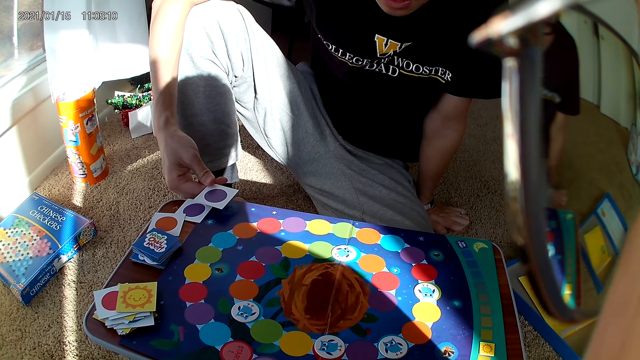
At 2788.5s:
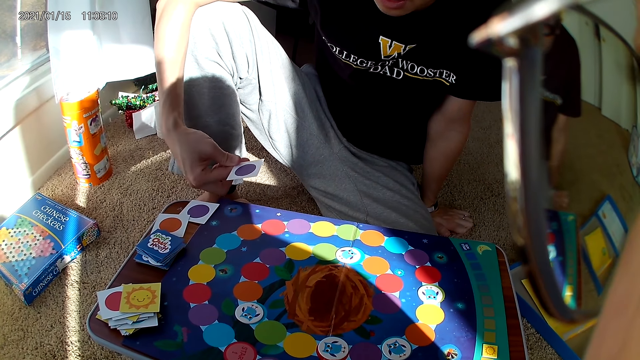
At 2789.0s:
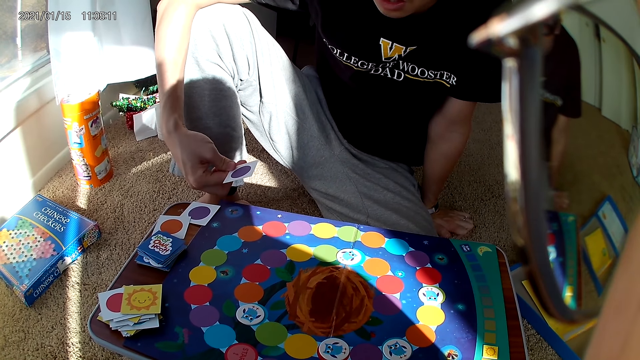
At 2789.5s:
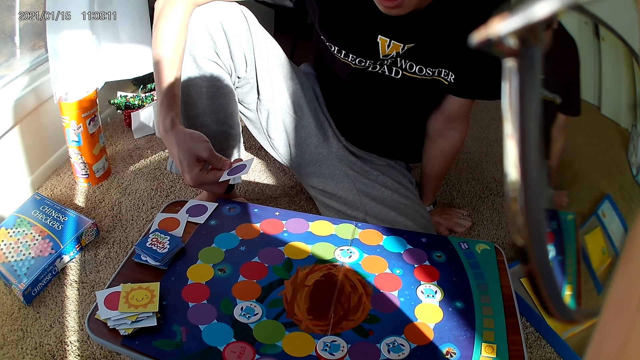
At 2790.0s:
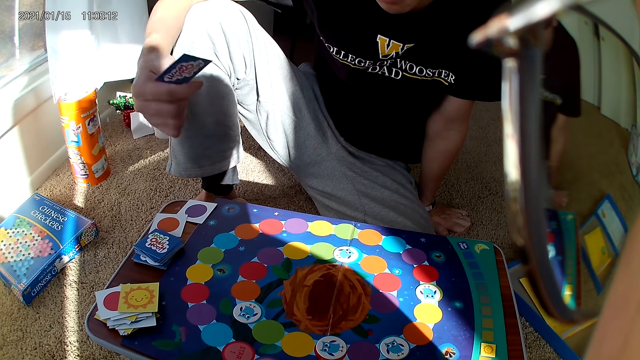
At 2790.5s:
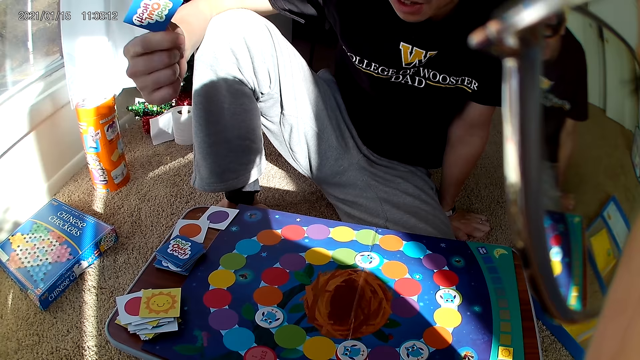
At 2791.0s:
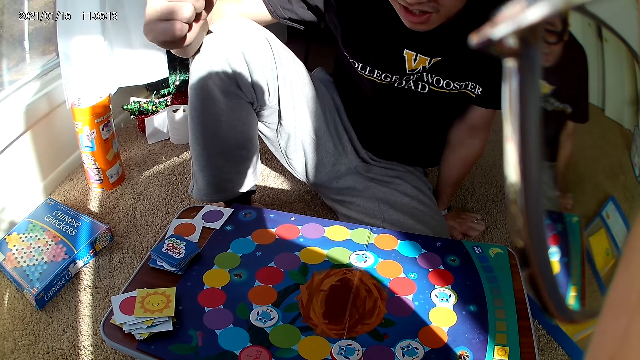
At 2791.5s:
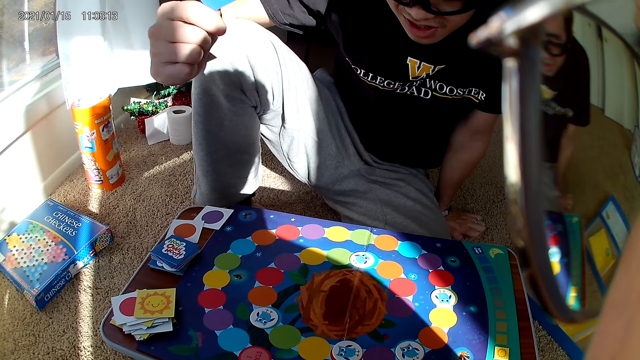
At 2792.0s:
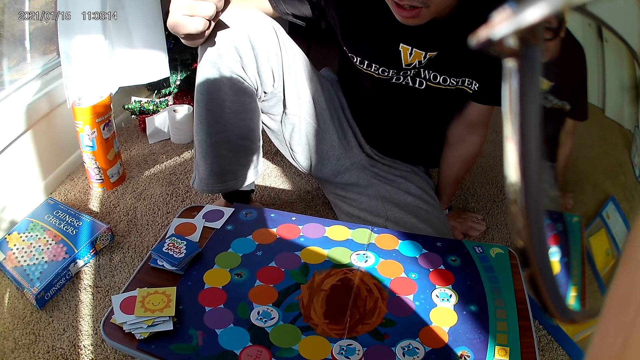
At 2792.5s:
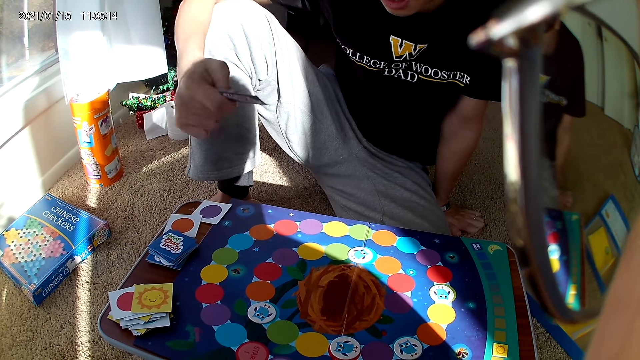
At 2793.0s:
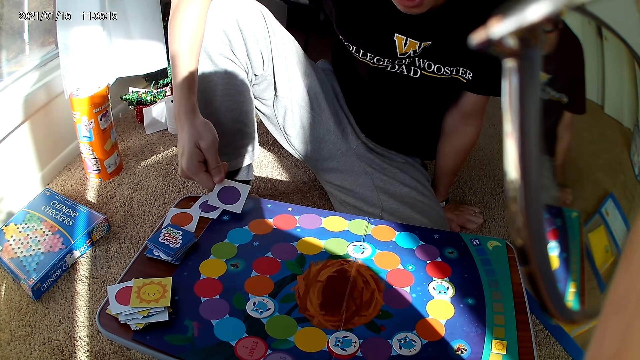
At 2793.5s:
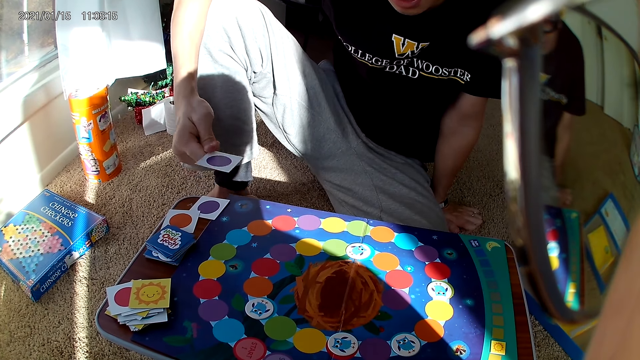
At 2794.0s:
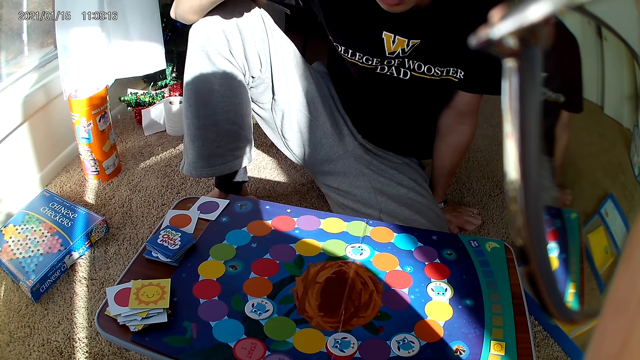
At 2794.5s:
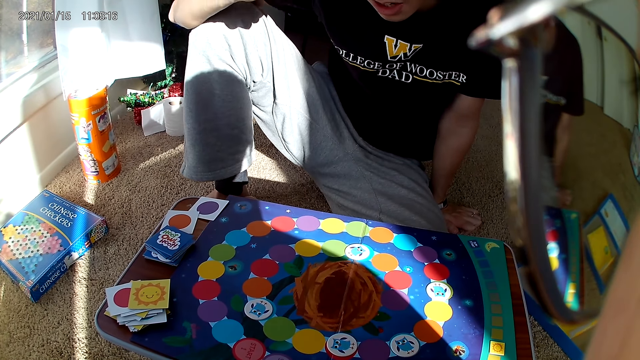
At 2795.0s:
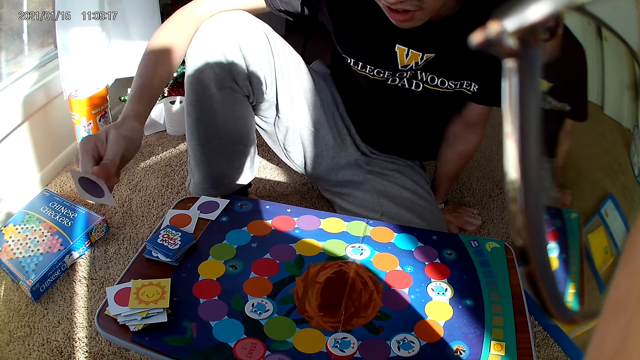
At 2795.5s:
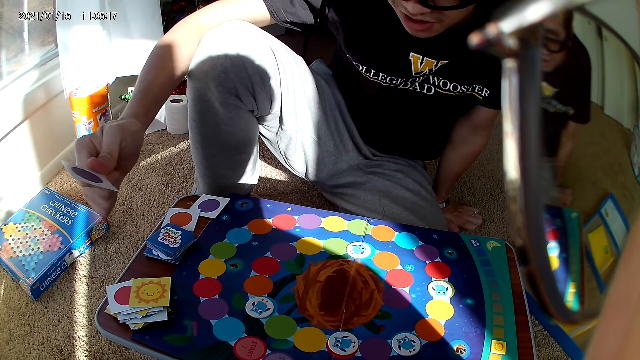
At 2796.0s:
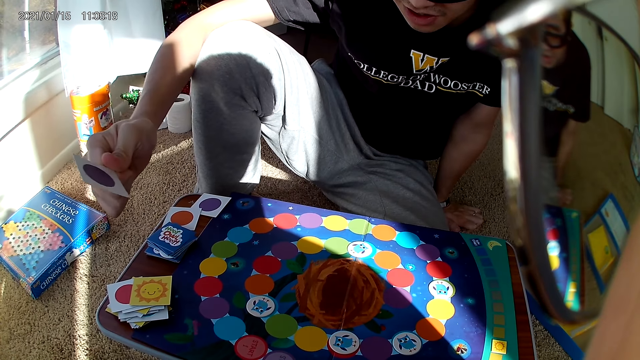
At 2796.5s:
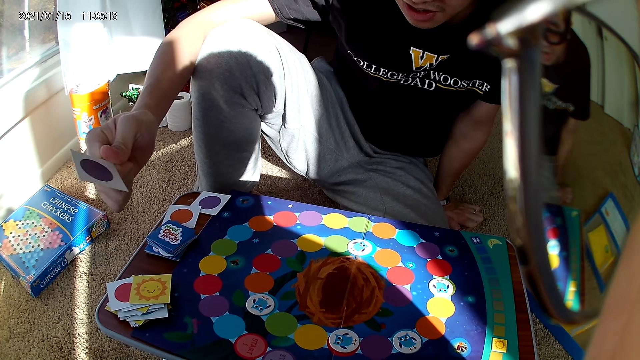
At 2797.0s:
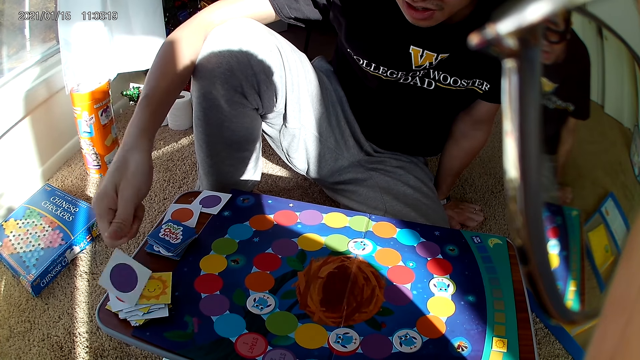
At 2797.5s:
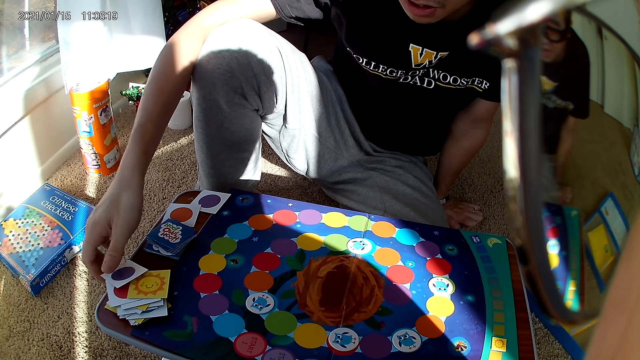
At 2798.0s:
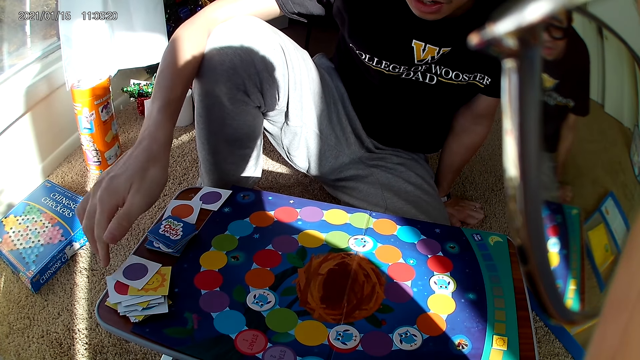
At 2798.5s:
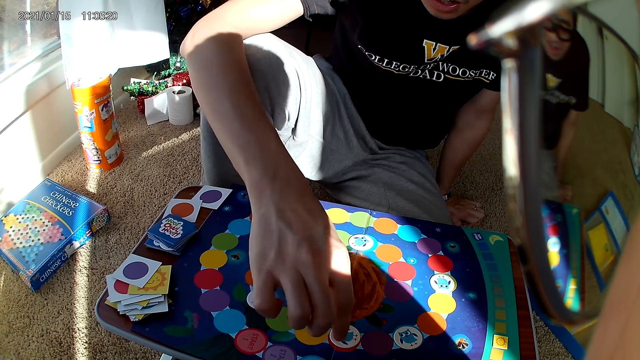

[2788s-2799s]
A man drops the card on the board with his right hand.

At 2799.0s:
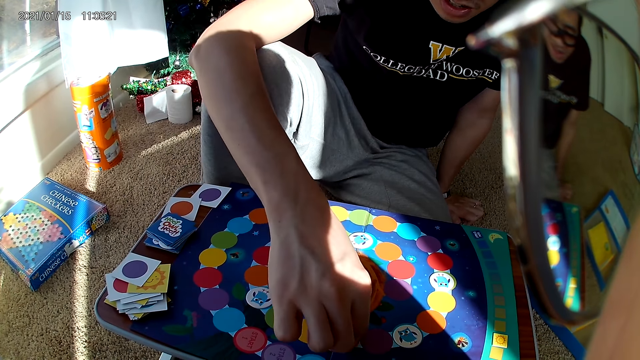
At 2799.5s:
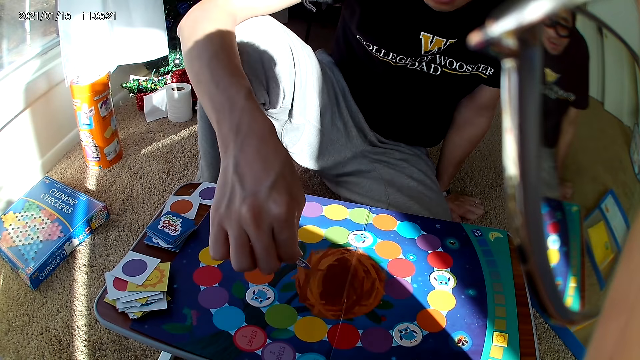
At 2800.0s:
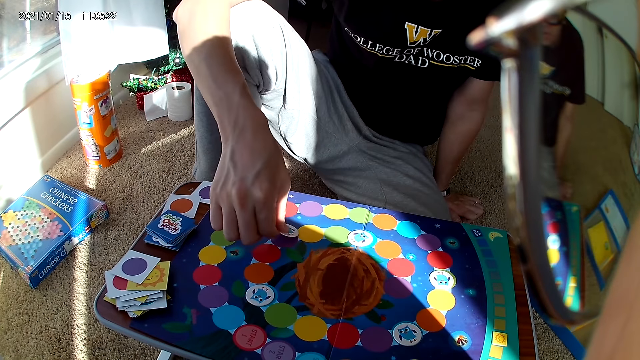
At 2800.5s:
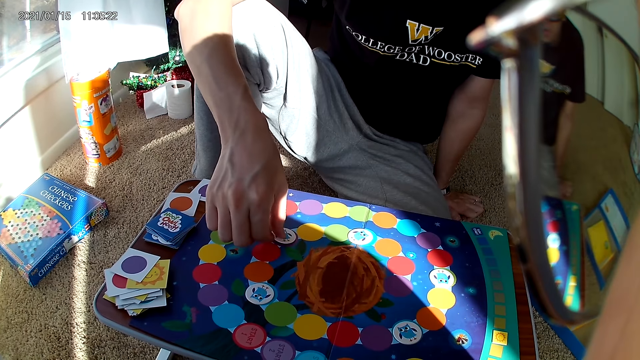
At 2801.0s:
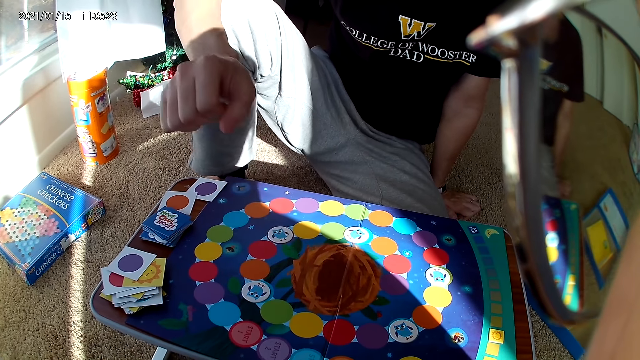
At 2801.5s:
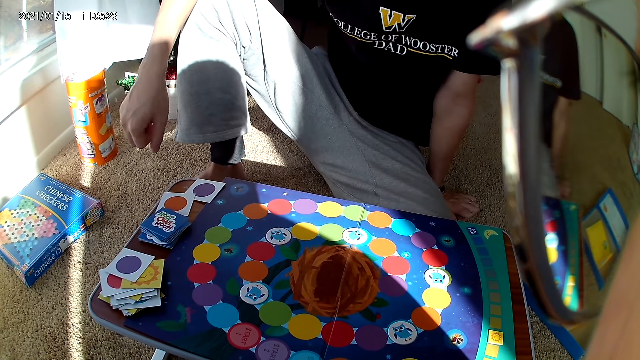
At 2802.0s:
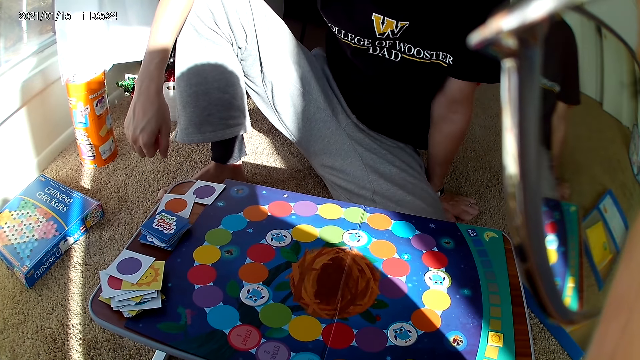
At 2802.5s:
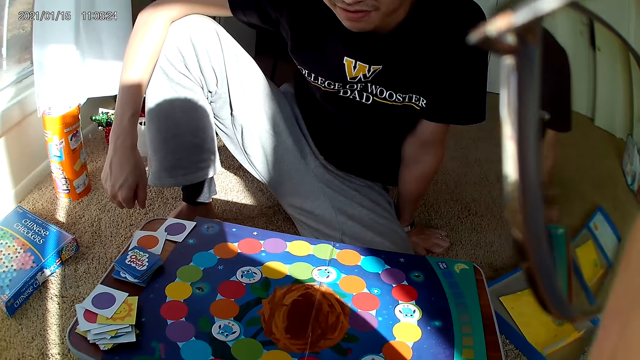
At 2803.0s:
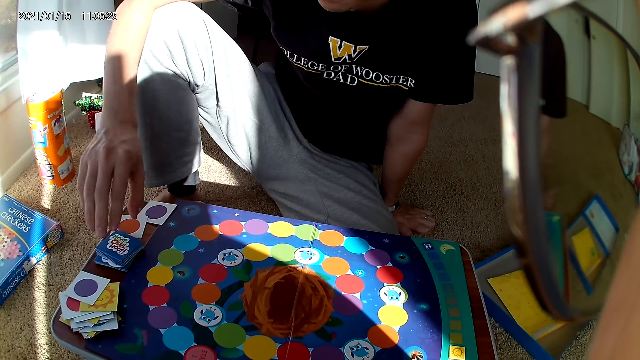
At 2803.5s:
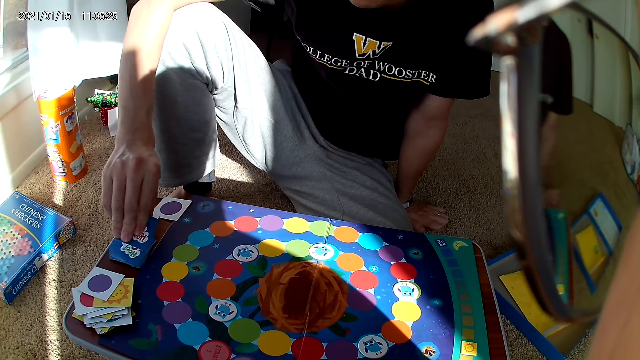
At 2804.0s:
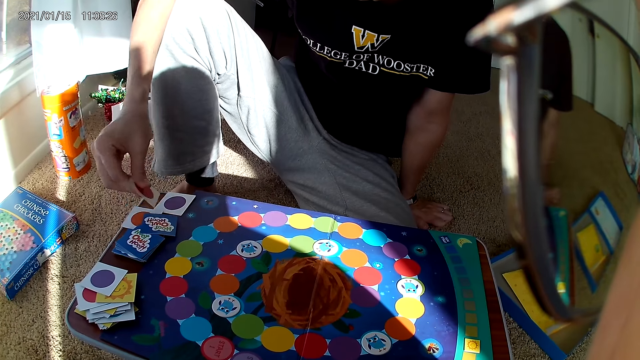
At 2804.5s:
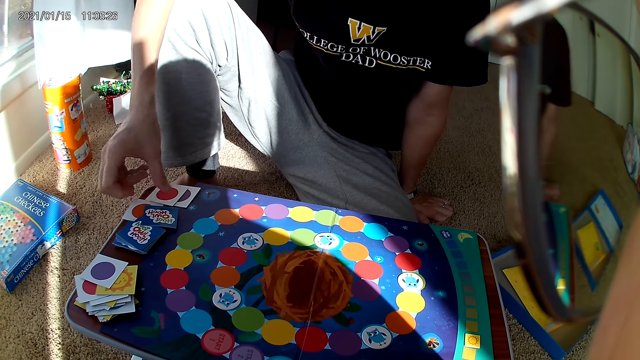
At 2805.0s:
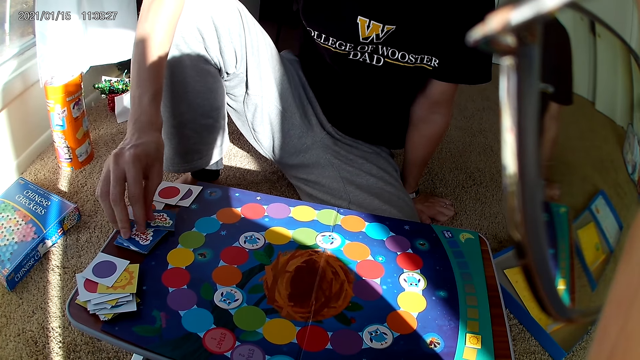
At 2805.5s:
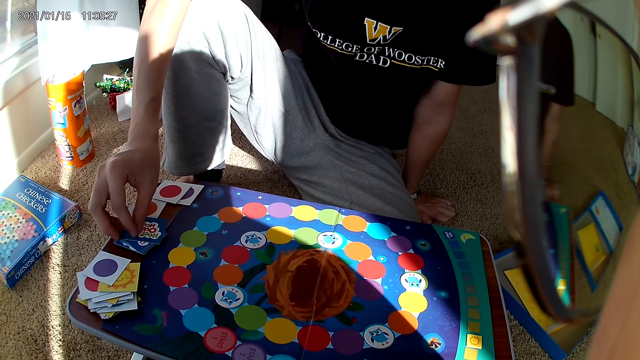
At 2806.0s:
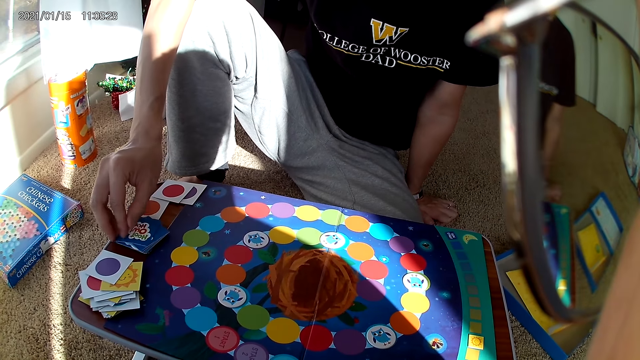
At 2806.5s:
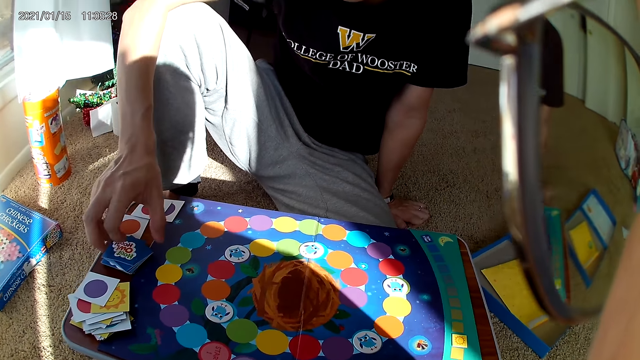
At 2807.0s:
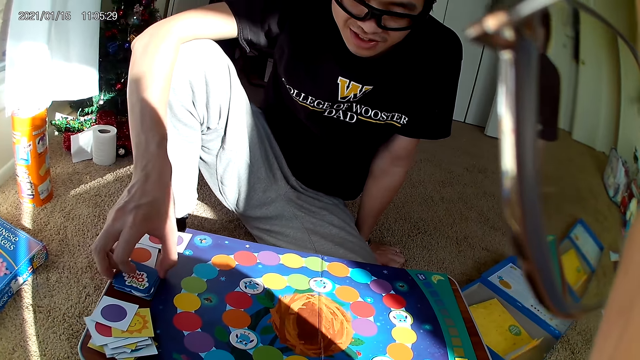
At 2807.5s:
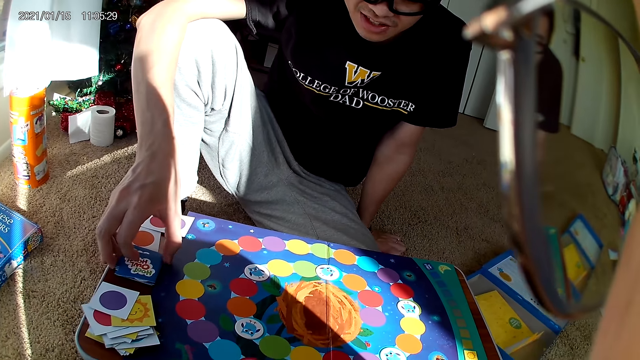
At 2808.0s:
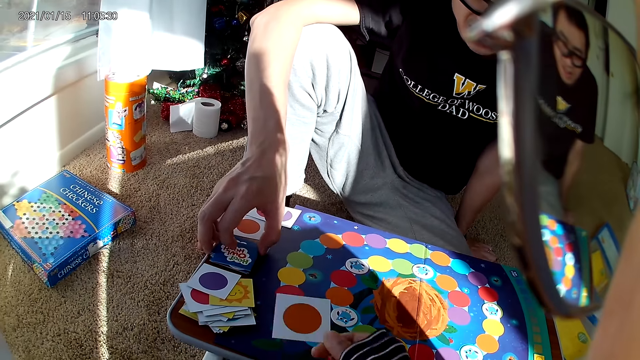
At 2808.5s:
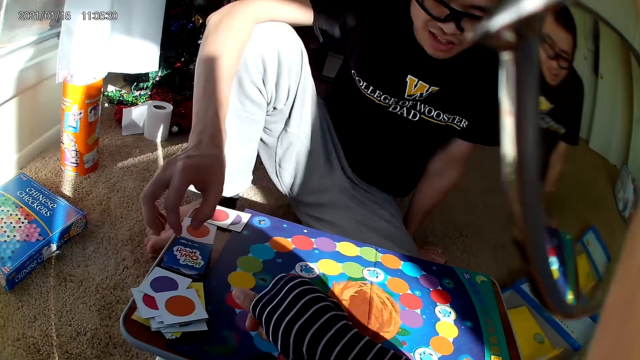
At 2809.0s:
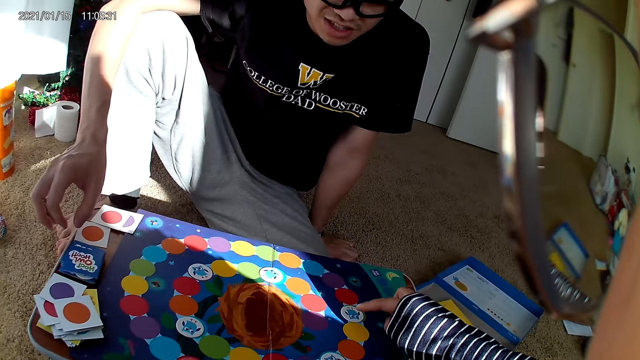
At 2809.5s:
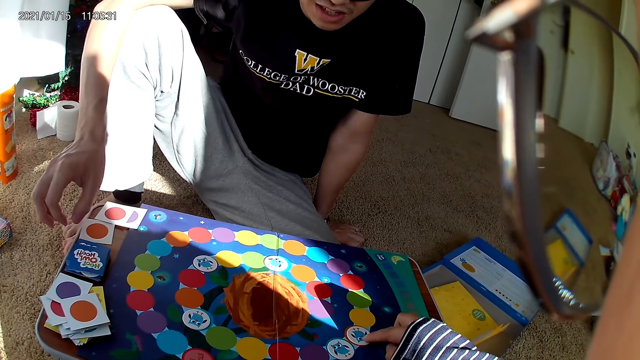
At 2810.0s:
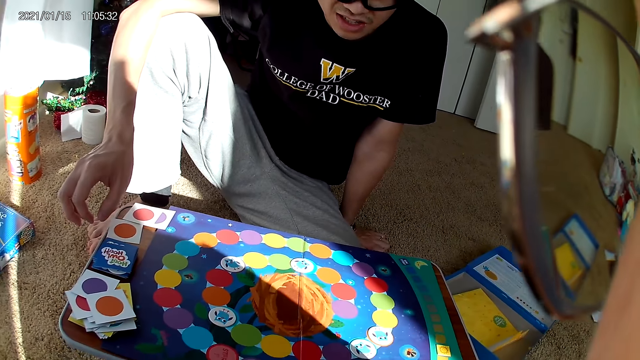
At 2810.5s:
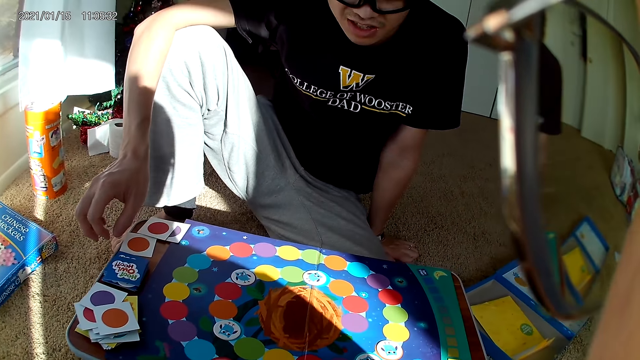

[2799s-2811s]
A man picks a card or scrabble from the board with his right hand. The man drops the card on the board with his right hand and places a hand on the knee. The man picks the card from the board with his right hand, drops the card on the board with his right hand, and adjusts cards on the board with his right hand. The man touches playing cards. The camera wearer drops the card on the board with her right hand. She adjusts the card on the board with her right hand and picks the scrabble.
